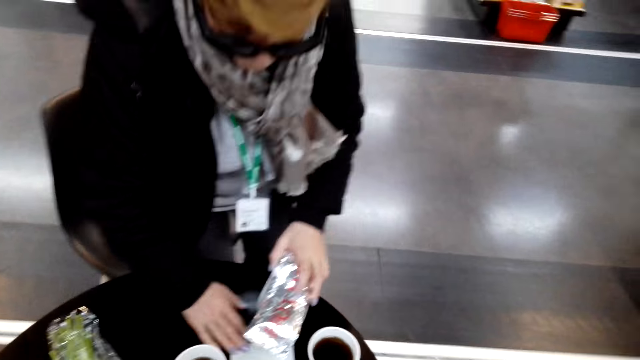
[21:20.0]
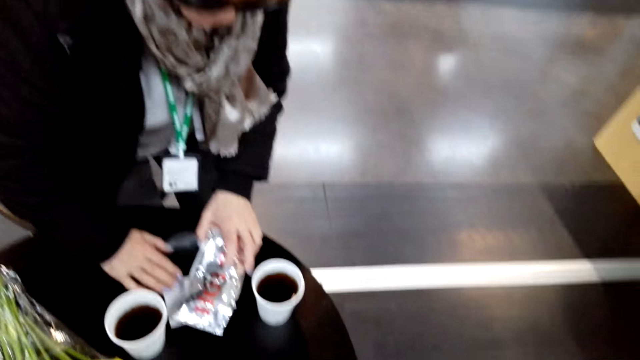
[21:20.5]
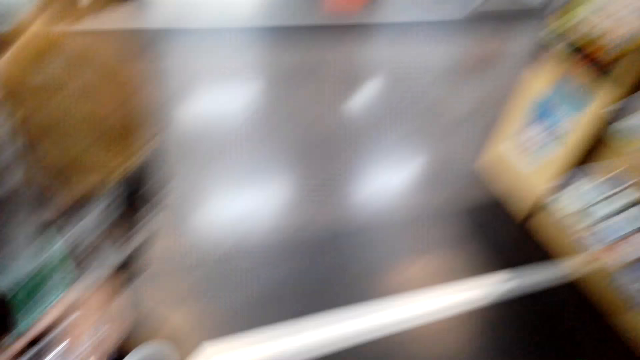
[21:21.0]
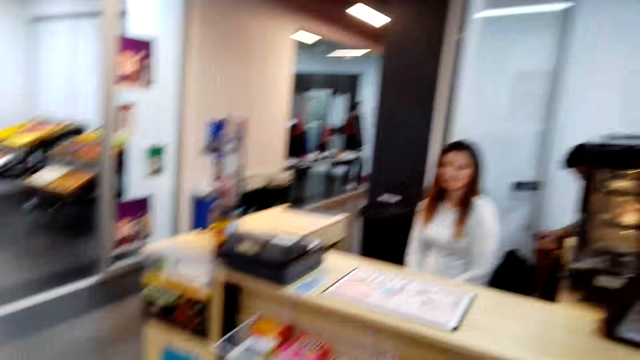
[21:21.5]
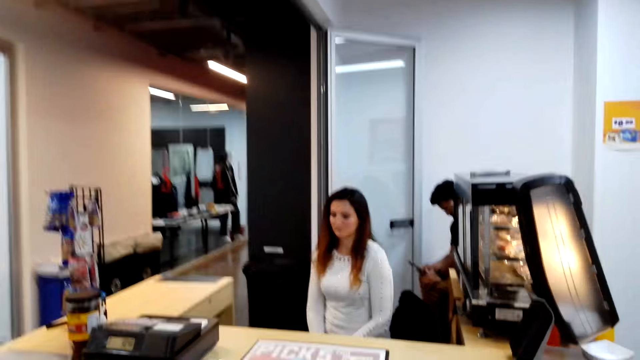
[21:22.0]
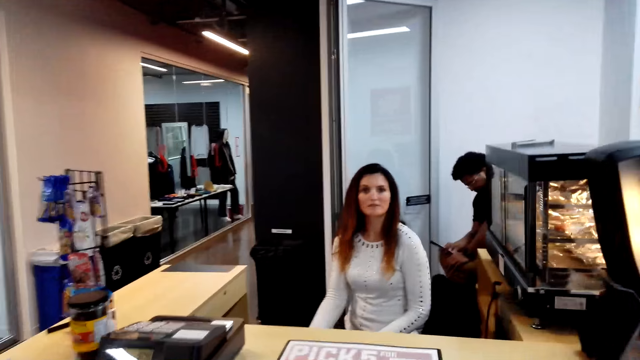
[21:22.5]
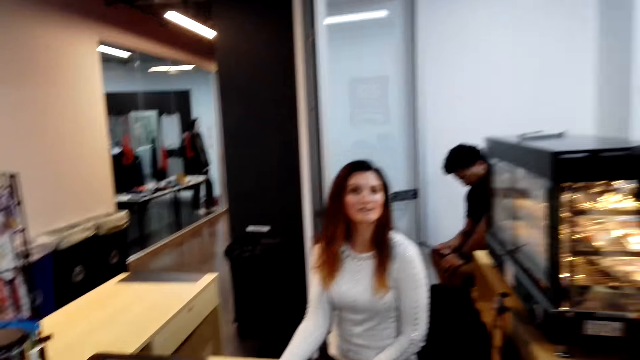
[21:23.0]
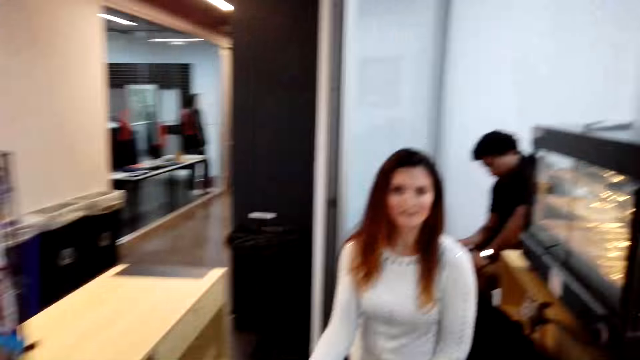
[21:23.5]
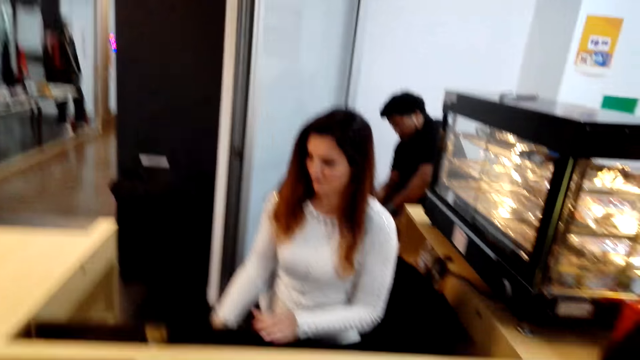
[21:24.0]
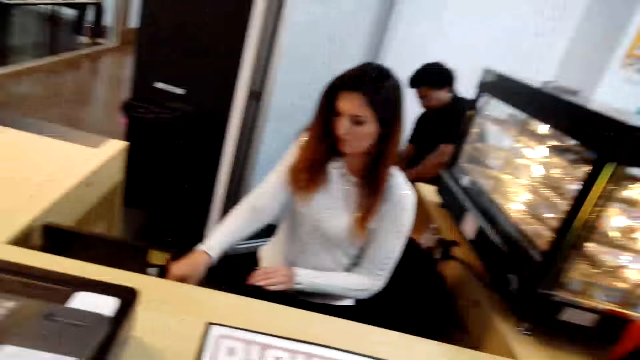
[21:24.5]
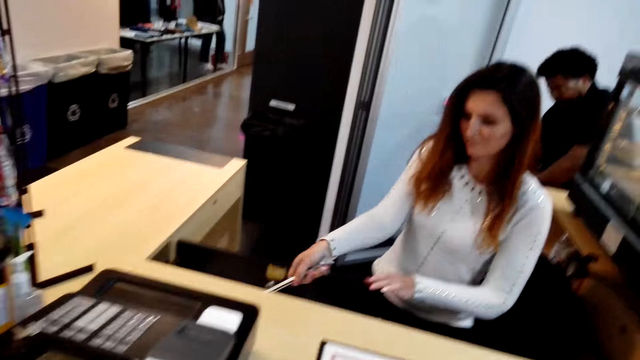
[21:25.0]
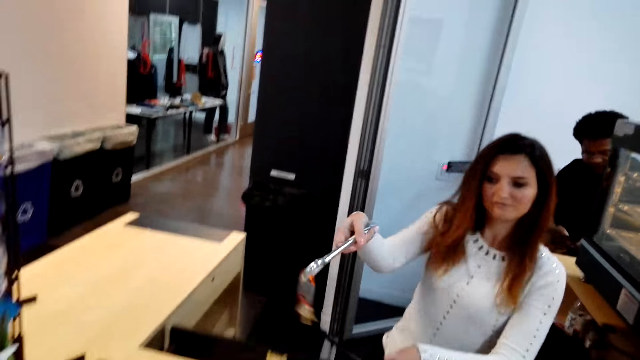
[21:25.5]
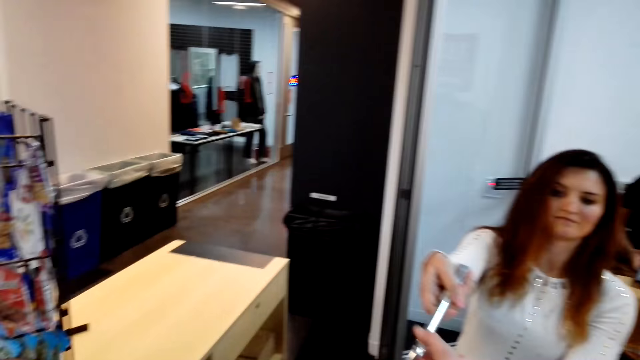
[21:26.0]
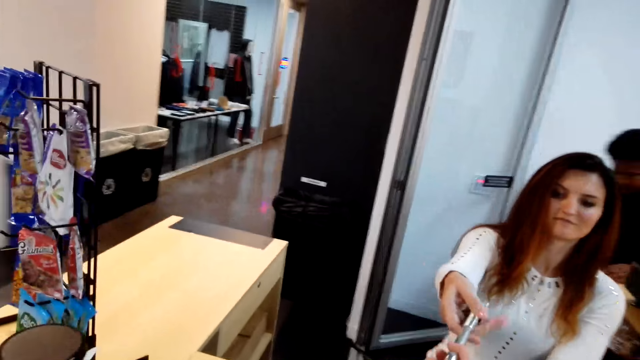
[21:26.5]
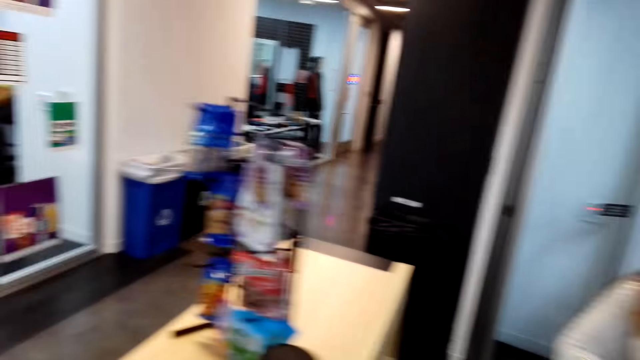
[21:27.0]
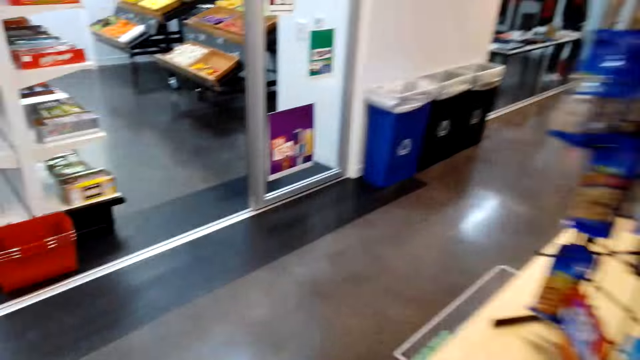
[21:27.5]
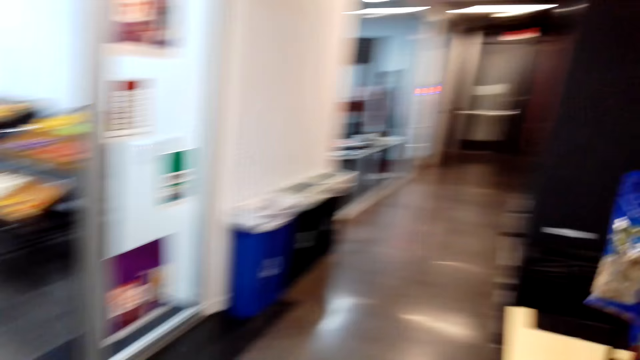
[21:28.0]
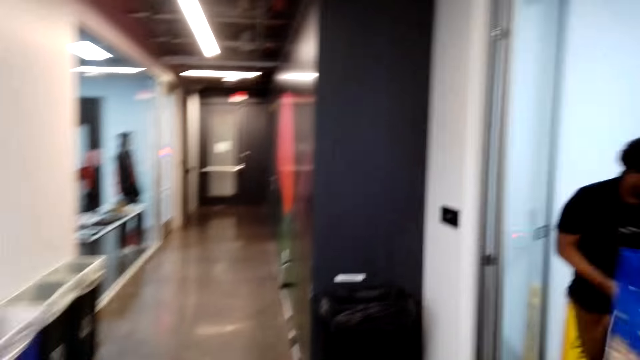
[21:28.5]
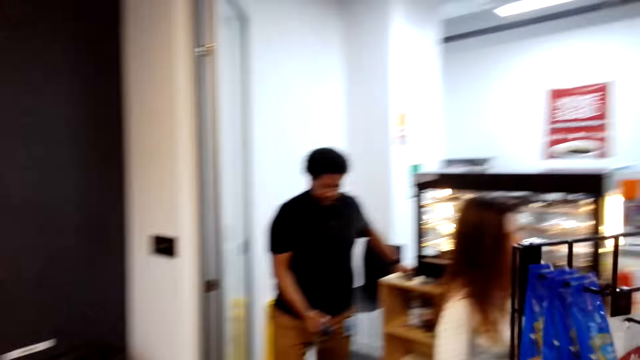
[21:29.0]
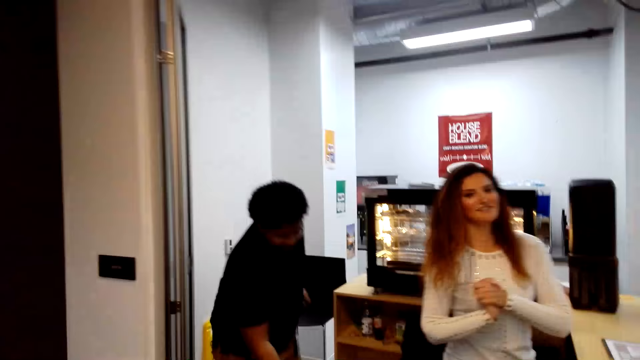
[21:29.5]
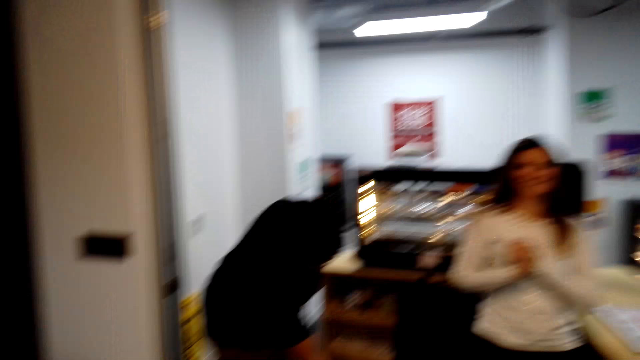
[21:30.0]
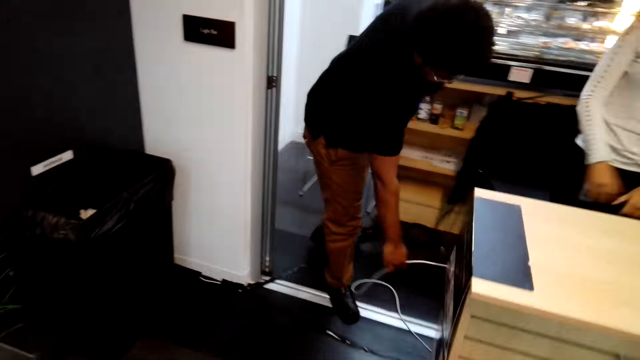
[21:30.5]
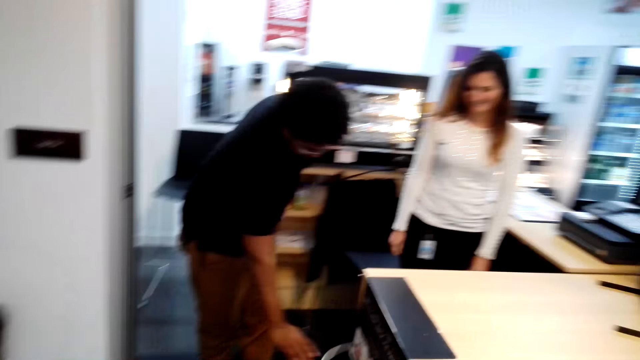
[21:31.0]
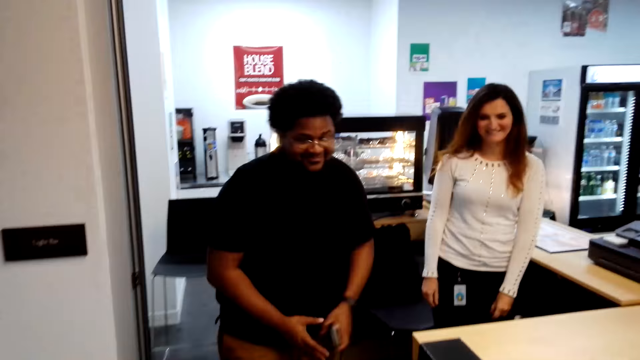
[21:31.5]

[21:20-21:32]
A woman puts a snack on the table and sits down. The camera wearer looks around and walks in the supermarket. A cashier picks the keys and gives an opener. The camera wearer picks the keys. They walk around the room and turn around.

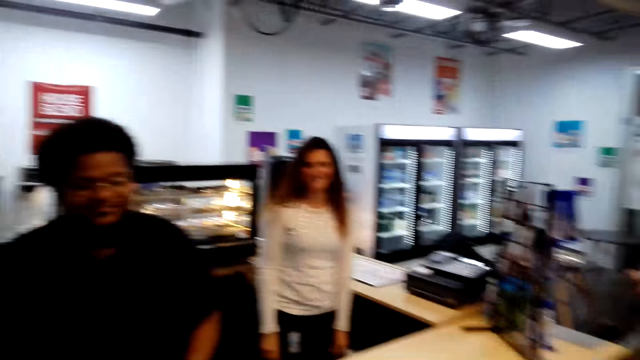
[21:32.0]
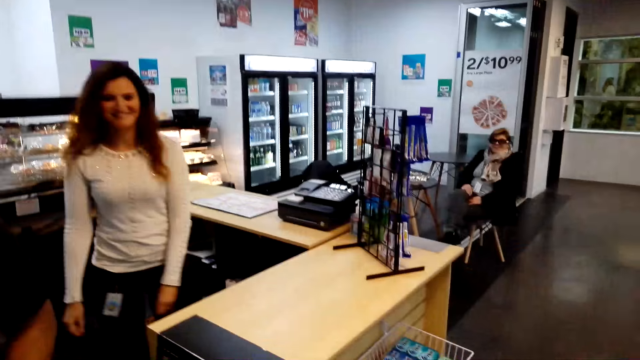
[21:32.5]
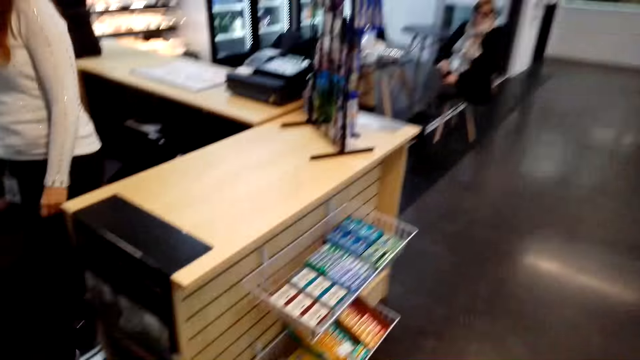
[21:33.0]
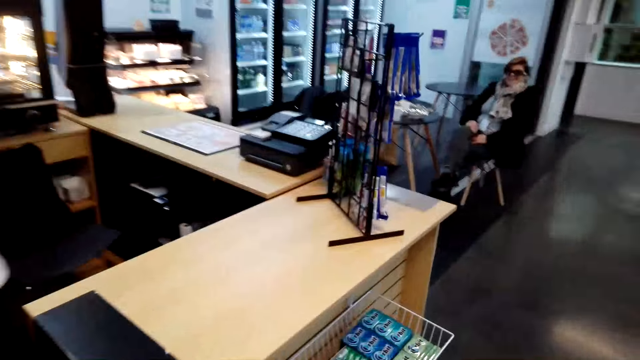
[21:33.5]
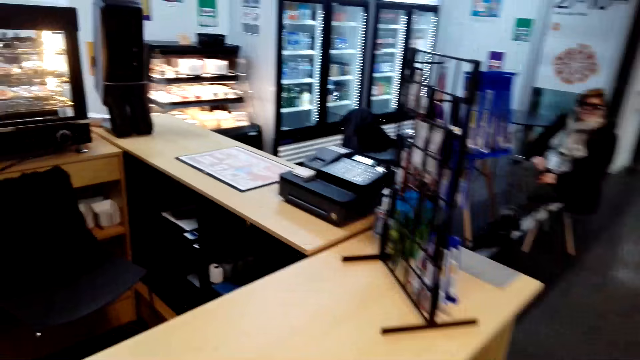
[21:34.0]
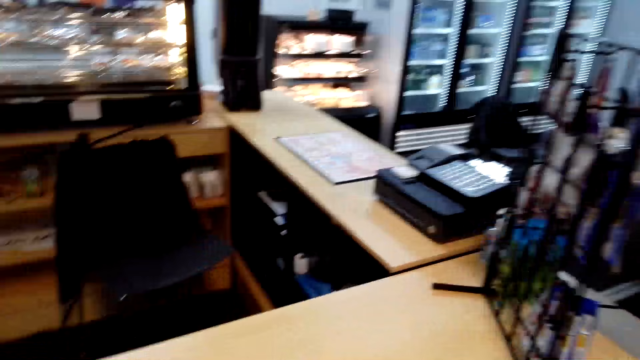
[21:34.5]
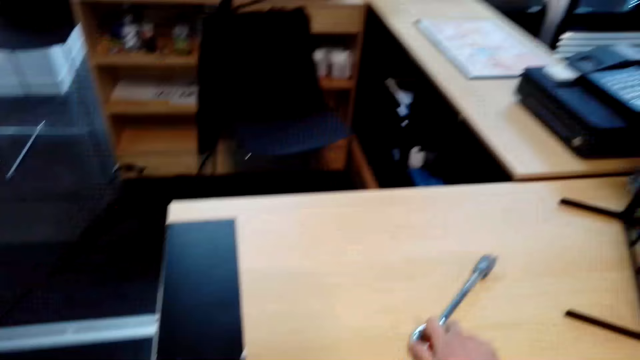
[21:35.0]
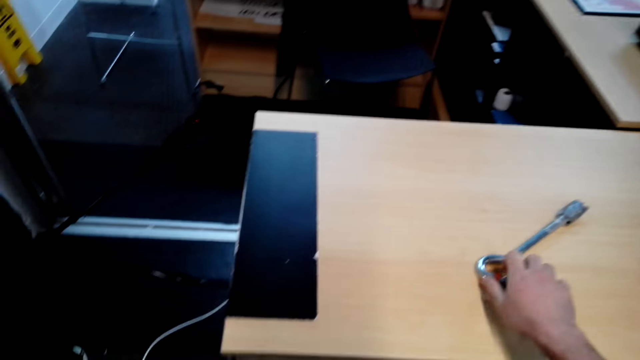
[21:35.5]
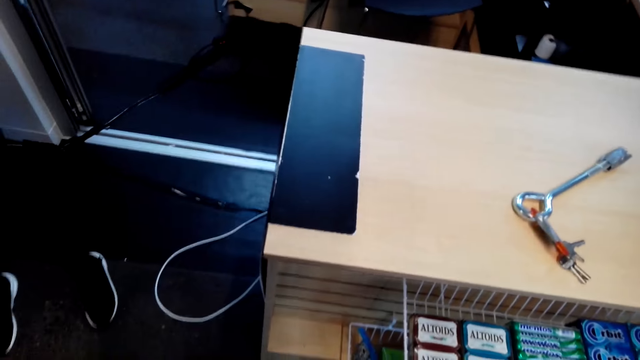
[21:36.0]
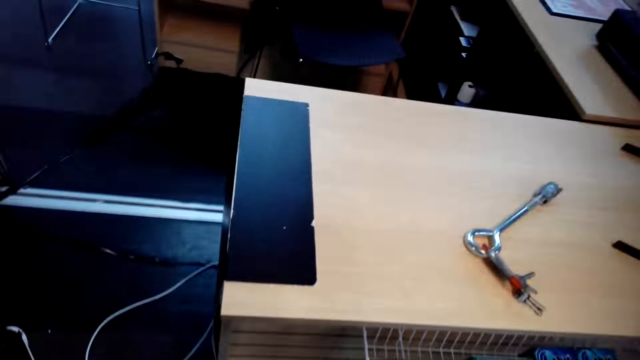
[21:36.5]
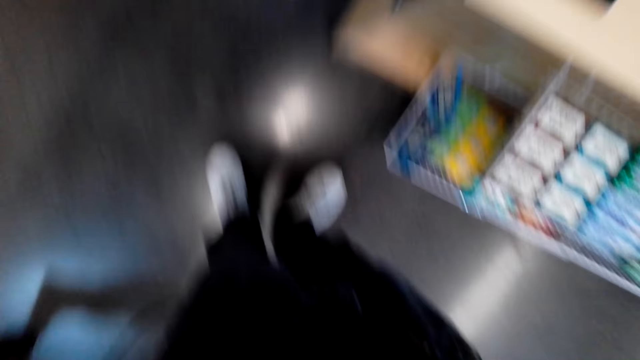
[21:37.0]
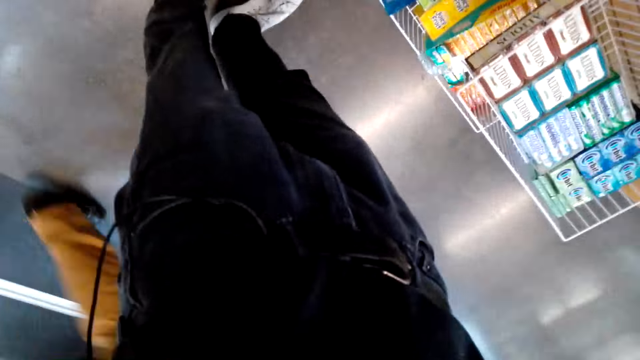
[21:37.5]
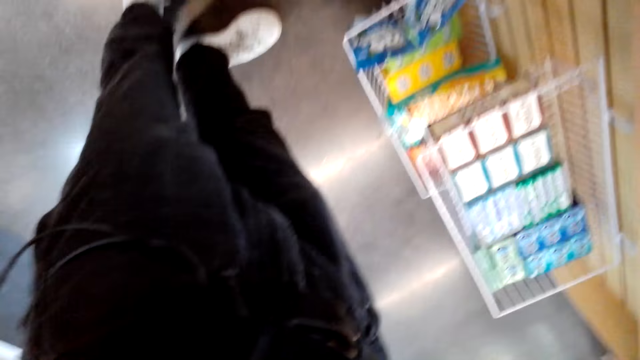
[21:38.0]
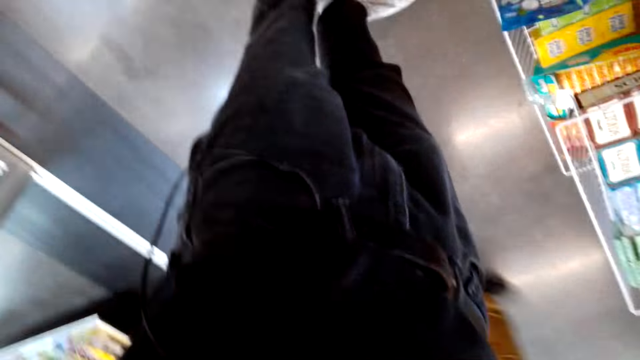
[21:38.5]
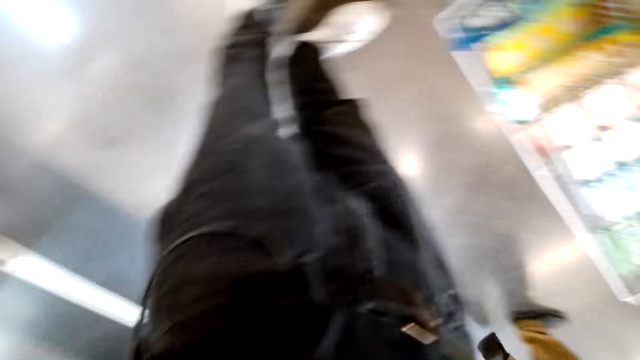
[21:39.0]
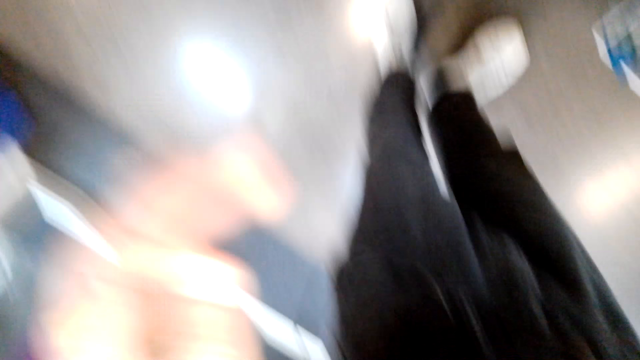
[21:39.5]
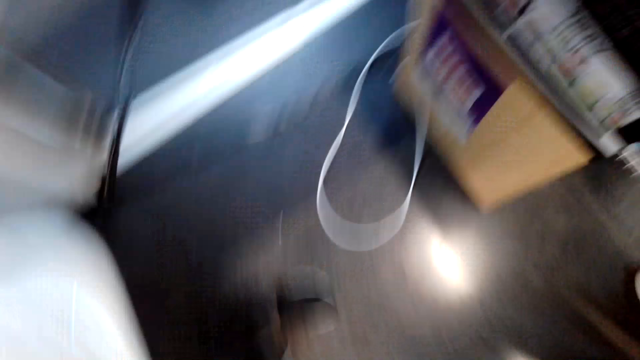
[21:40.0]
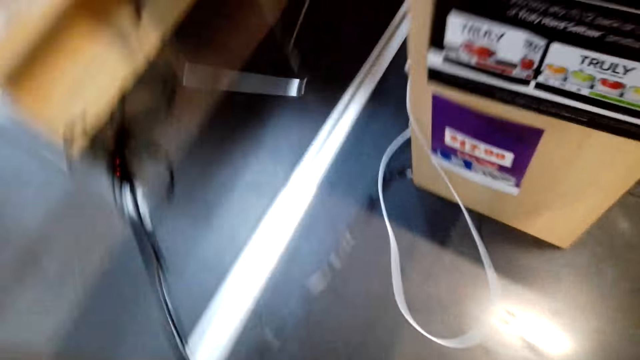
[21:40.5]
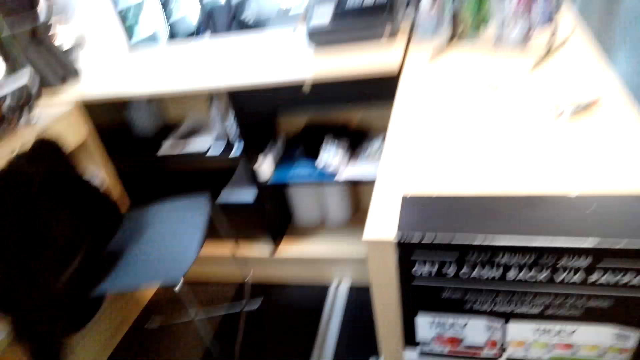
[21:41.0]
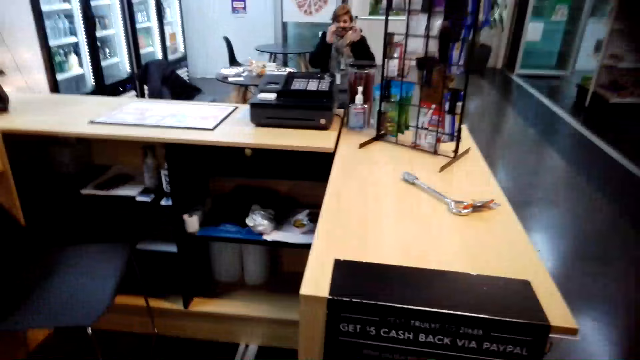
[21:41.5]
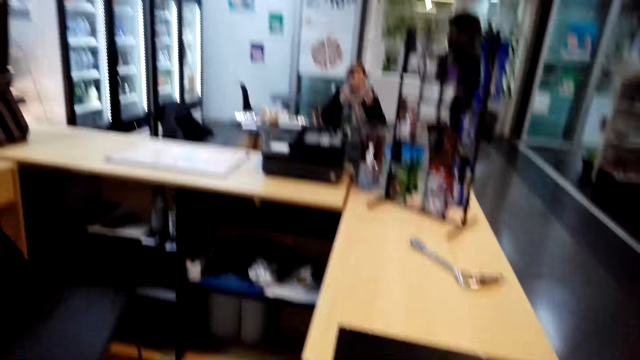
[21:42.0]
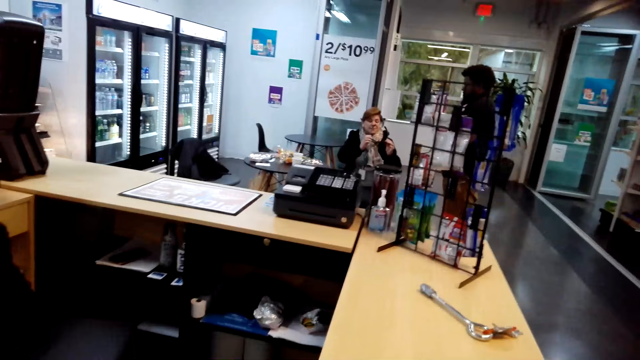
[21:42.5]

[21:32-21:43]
The camera wearer puts the key holder on the counter. They turn around the room. They look around.
